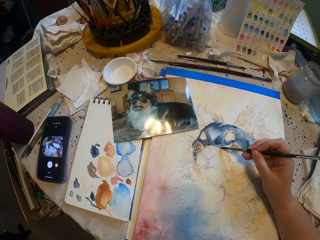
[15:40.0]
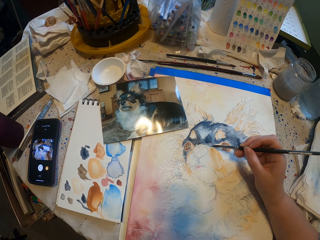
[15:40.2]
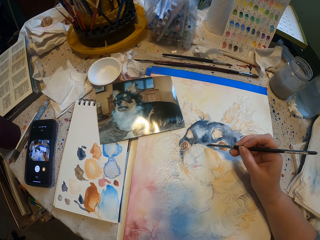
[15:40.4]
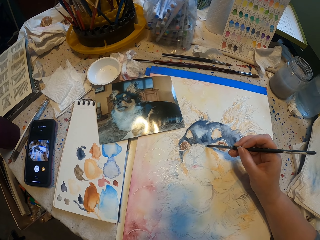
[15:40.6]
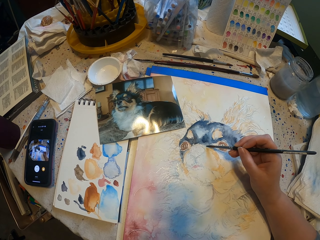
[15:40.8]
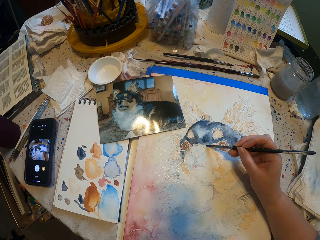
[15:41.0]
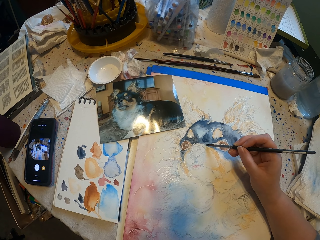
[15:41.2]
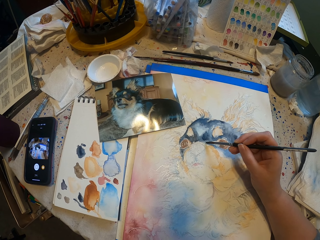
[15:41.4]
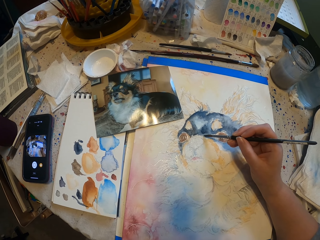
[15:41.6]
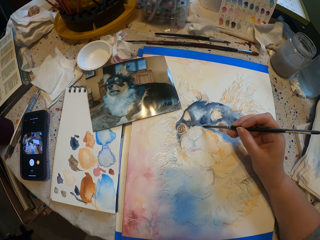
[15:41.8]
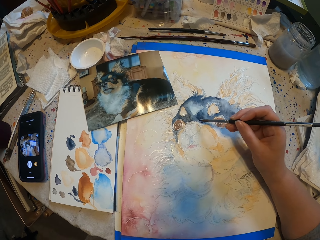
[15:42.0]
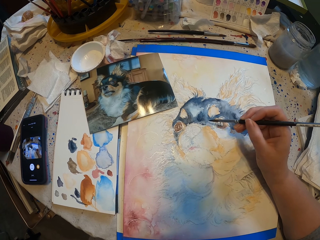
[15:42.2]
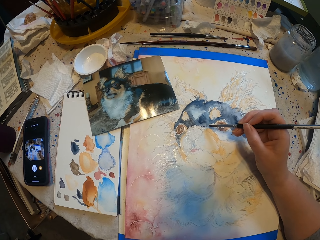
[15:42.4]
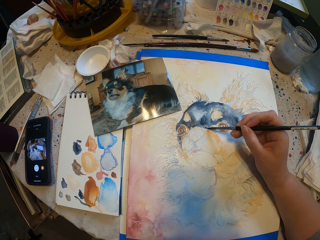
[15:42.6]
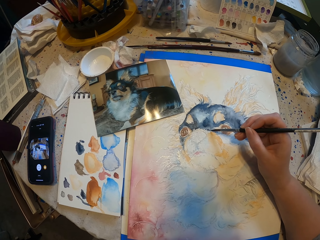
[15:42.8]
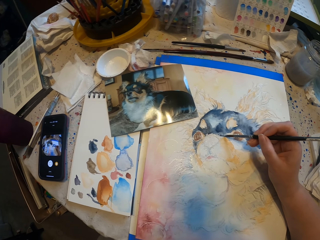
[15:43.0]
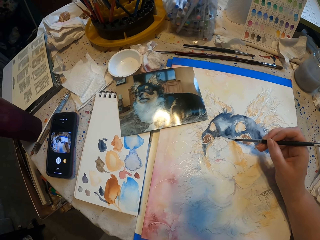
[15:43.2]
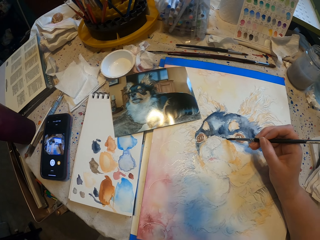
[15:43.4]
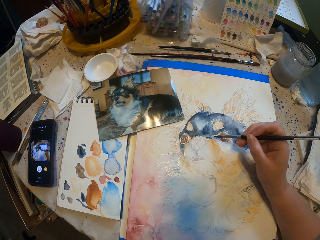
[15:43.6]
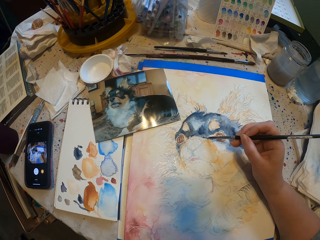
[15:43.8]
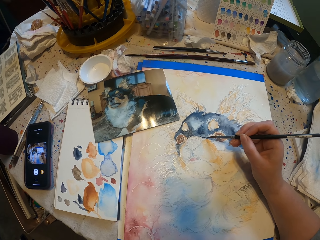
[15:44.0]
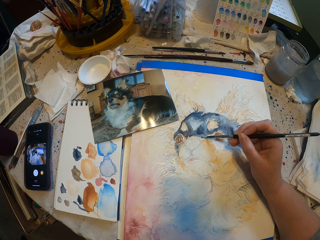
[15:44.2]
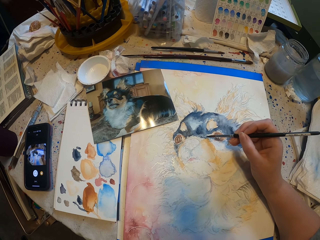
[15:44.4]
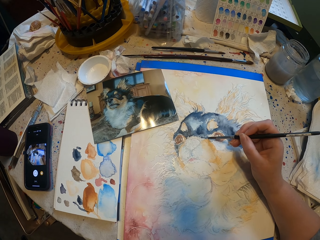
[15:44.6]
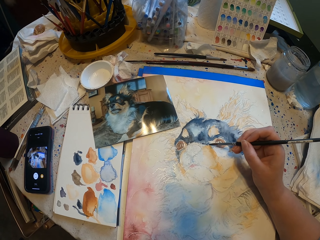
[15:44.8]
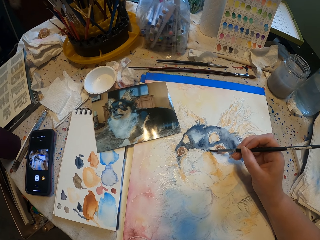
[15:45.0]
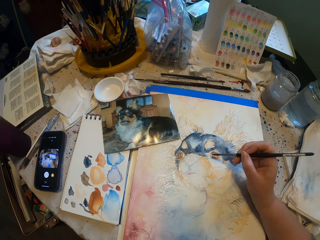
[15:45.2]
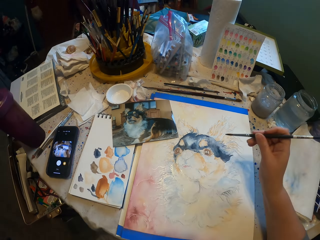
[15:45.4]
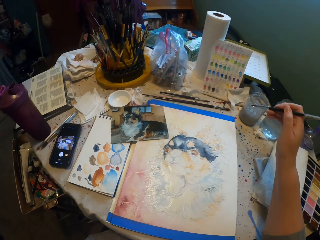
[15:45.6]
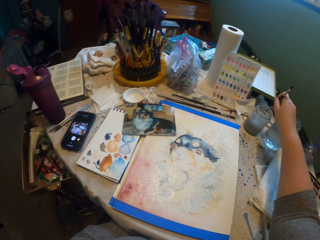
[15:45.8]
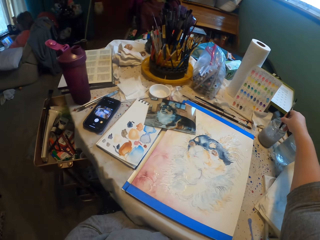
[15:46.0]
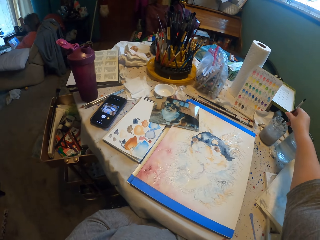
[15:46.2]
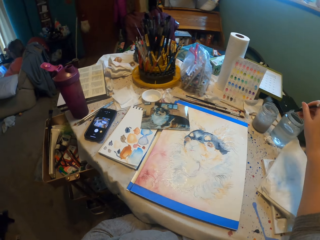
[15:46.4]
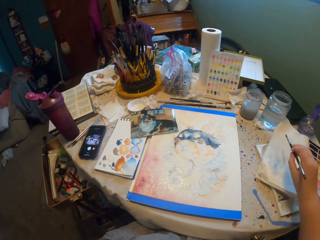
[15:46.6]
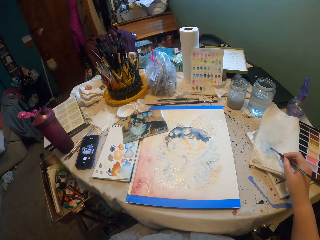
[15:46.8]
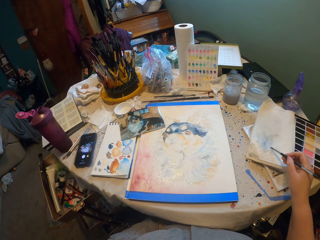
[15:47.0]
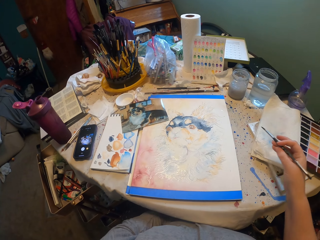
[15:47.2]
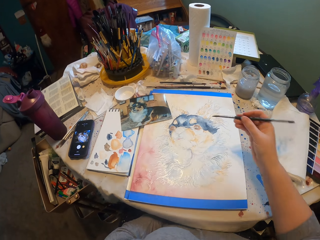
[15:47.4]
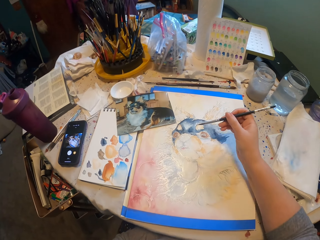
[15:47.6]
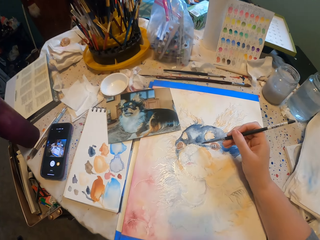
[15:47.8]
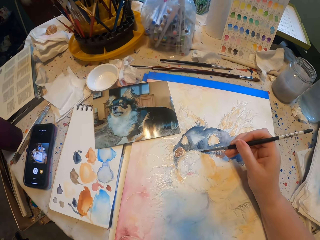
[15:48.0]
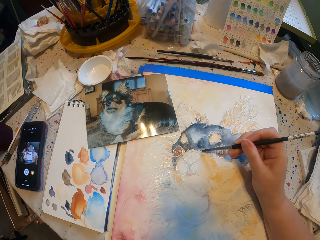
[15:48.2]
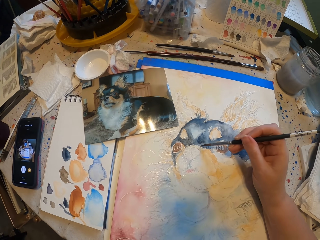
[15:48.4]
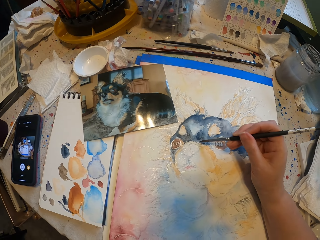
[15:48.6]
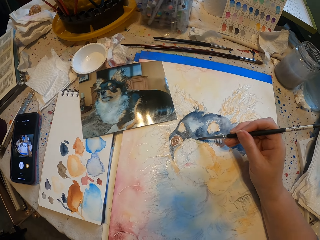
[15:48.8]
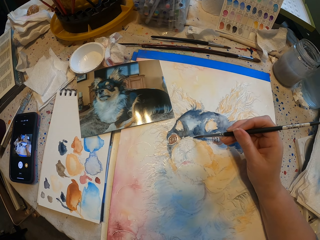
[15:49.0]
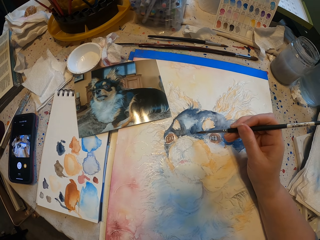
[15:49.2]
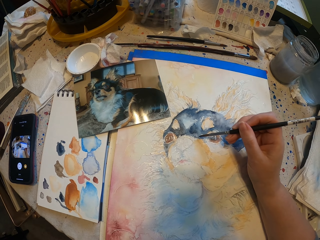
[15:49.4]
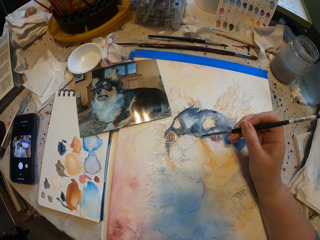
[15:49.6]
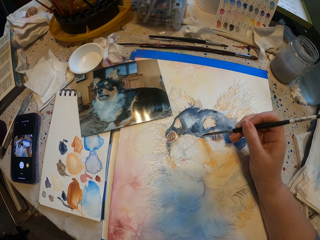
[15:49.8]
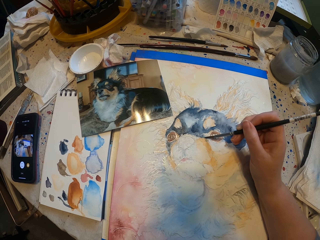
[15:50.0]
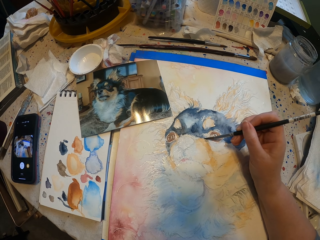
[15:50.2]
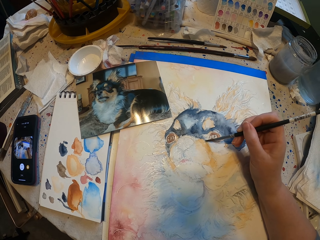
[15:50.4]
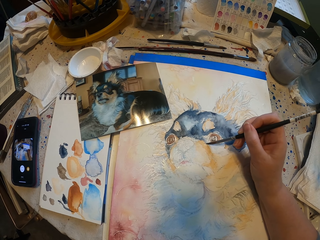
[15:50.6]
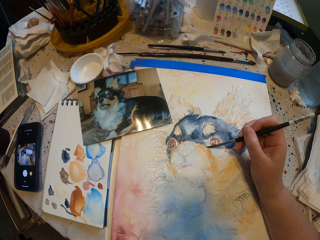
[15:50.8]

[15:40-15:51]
The camera wearer dips the painting brush in the water. They wipe the painting brush on the paper. They paint a picture on the paper.

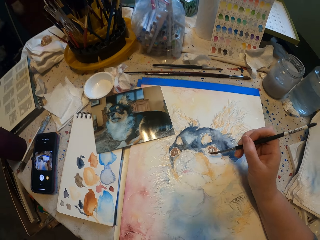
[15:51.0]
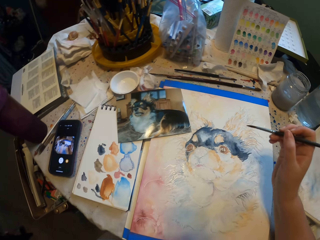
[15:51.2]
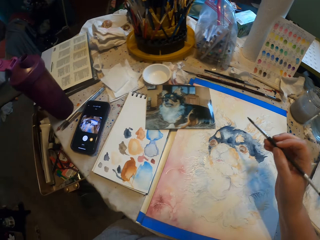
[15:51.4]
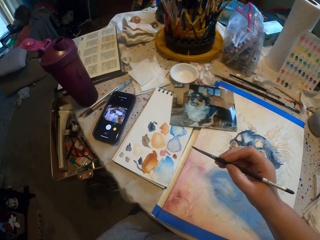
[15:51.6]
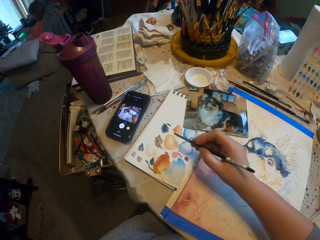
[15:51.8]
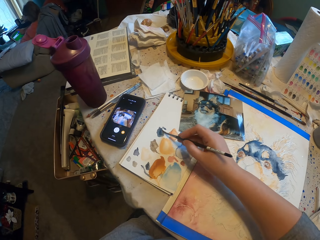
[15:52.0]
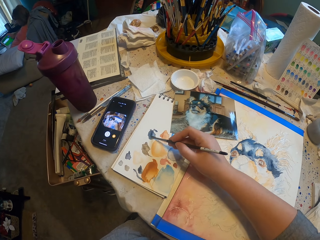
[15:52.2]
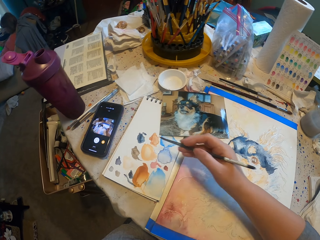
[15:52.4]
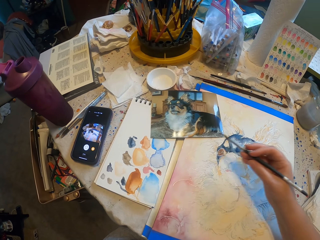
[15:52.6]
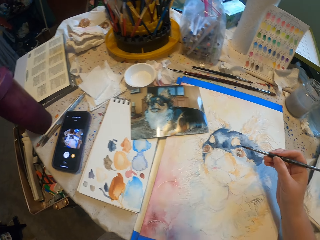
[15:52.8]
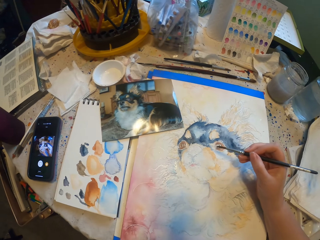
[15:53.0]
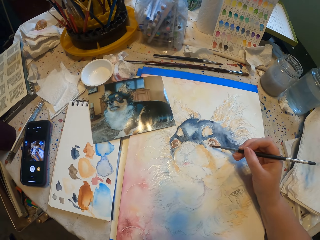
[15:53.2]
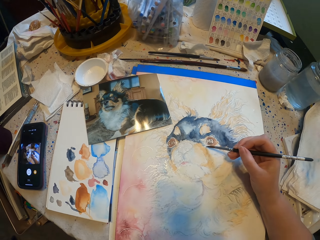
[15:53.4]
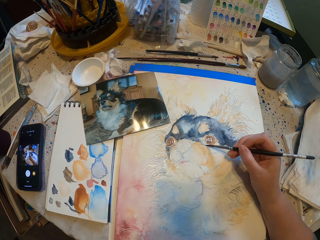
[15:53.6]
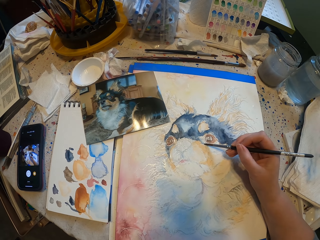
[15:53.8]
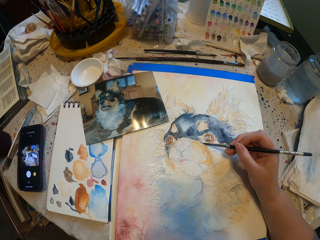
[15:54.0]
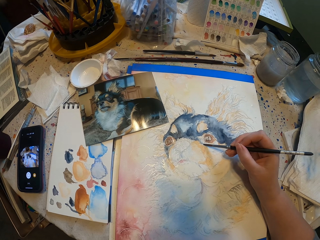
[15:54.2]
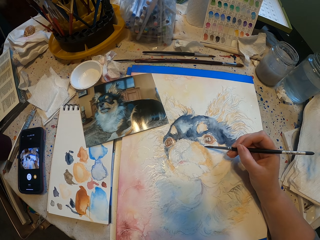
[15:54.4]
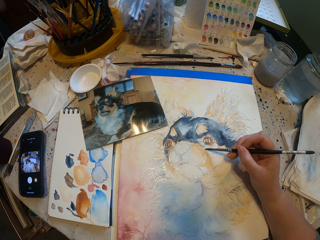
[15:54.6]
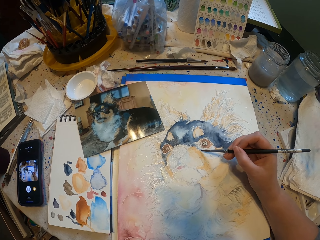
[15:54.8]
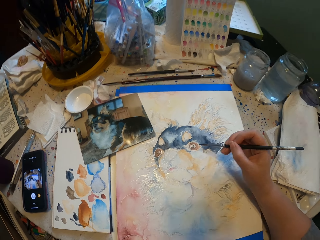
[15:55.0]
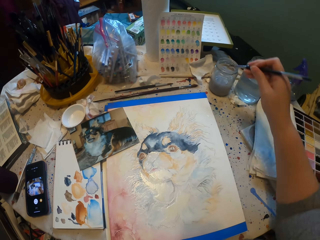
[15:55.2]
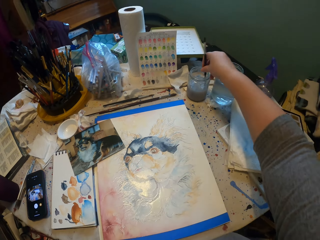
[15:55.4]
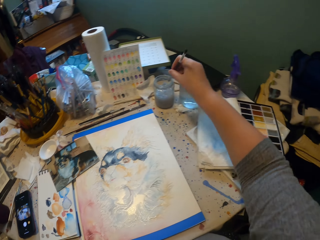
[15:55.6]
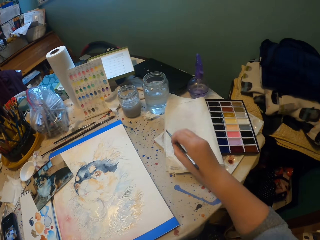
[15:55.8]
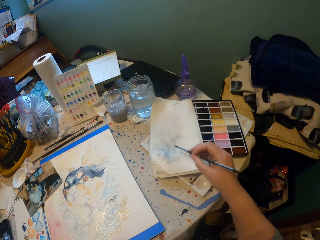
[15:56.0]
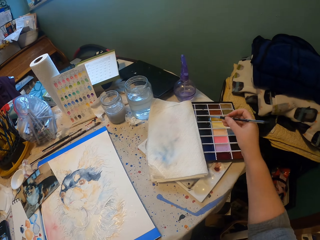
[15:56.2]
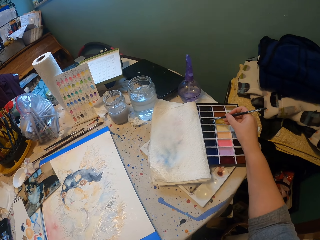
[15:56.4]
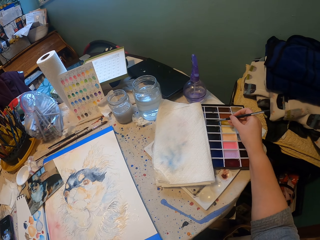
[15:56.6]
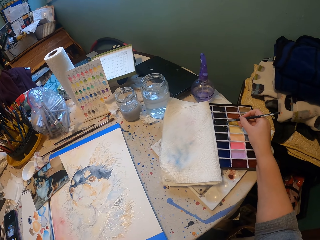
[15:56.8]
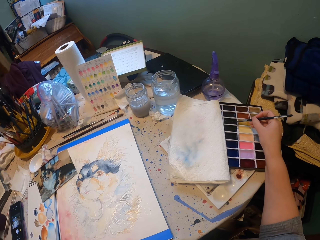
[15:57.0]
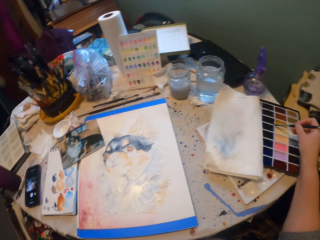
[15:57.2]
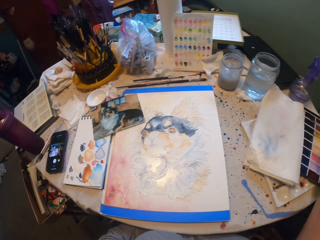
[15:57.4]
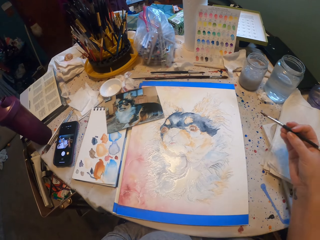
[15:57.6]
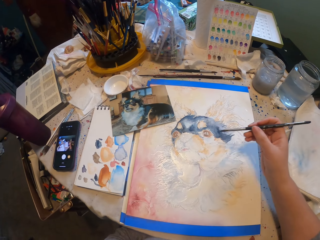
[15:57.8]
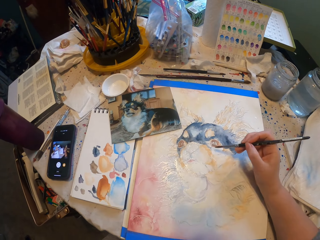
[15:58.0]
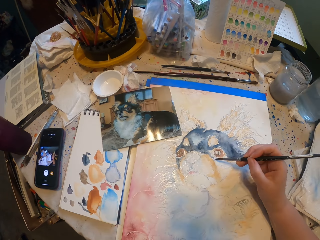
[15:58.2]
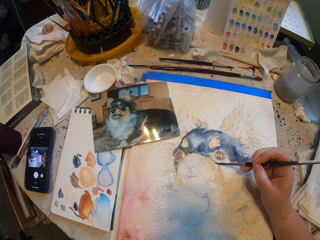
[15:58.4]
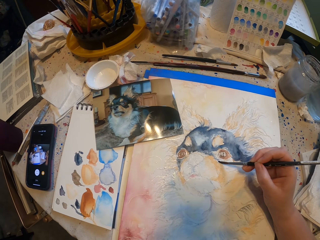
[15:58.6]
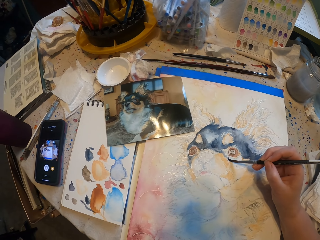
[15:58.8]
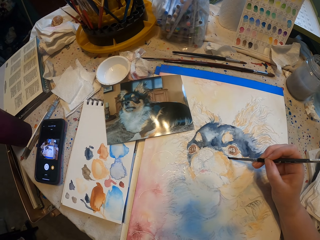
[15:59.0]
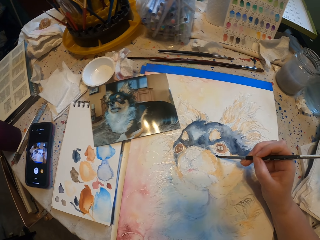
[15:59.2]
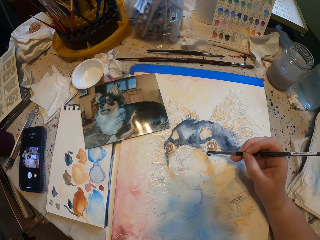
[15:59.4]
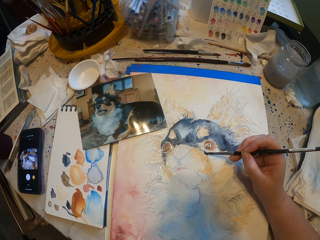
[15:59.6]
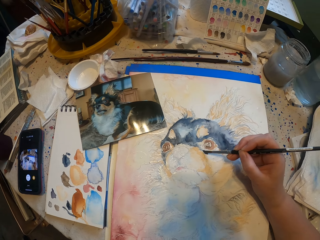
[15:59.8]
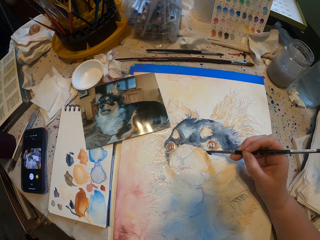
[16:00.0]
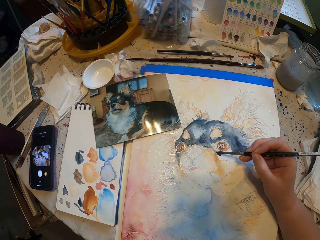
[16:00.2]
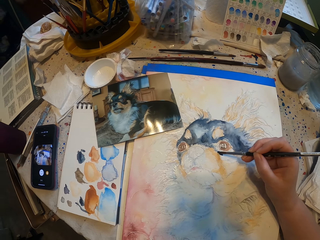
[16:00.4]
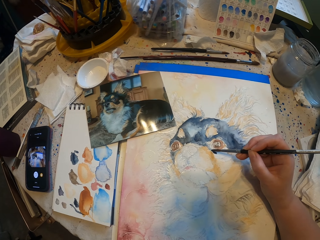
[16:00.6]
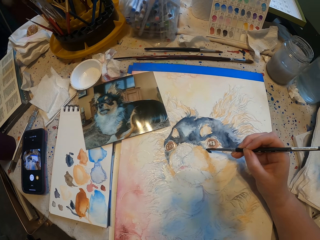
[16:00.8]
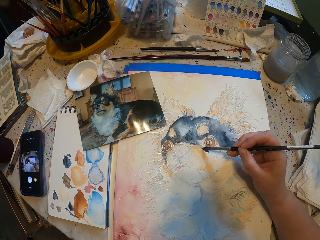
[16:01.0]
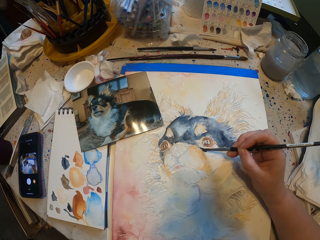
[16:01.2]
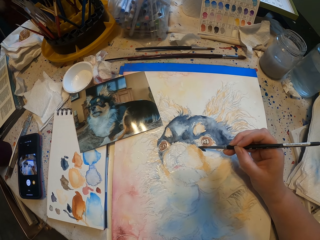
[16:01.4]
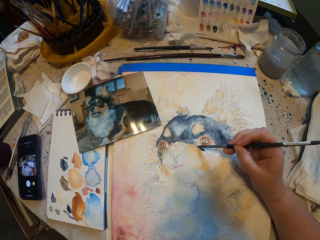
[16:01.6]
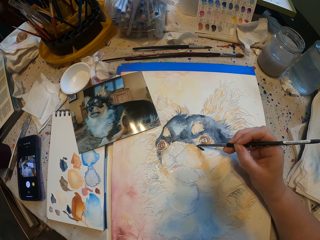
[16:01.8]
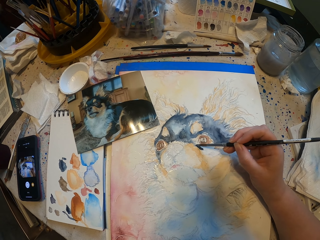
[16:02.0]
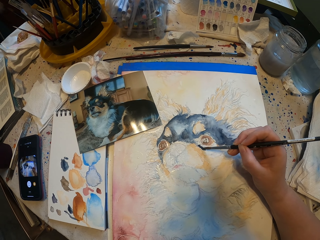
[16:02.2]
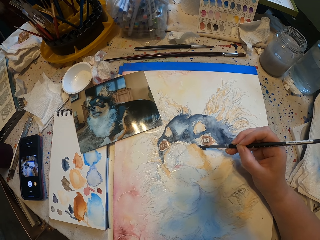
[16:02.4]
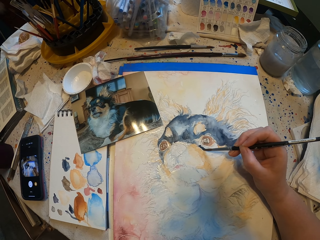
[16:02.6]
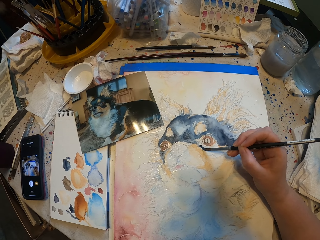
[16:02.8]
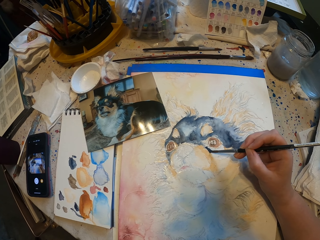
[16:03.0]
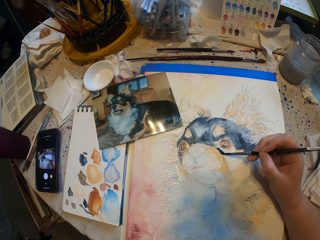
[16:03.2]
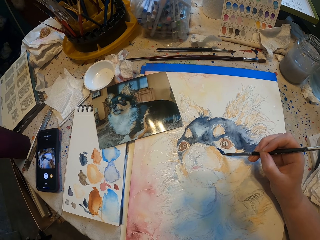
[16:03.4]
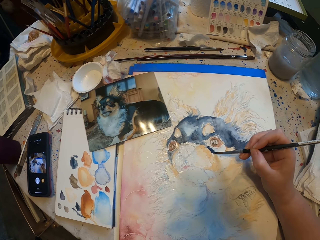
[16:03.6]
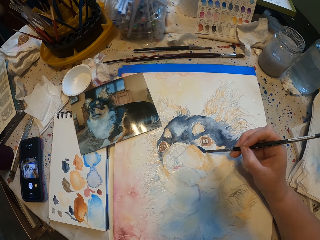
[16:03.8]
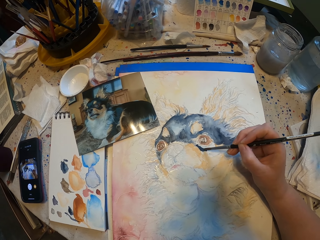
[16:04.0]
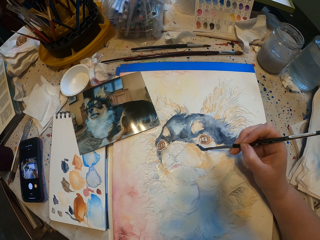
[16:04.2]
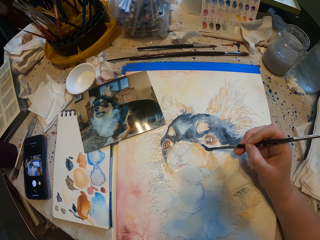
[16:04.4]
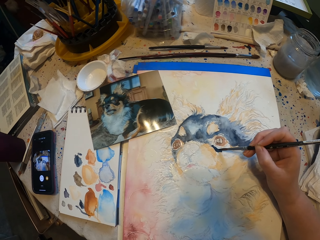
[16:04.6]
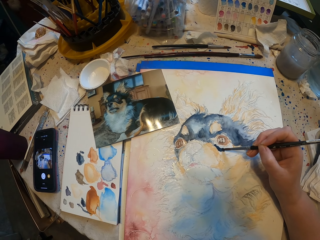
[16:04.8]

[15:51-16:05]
The camera wearer wipes the painting brush on the paper. They paint a picture on the paper. They dip the painting brush in the water. They touch the painting brush on the color. They paint a picture on the paper.
